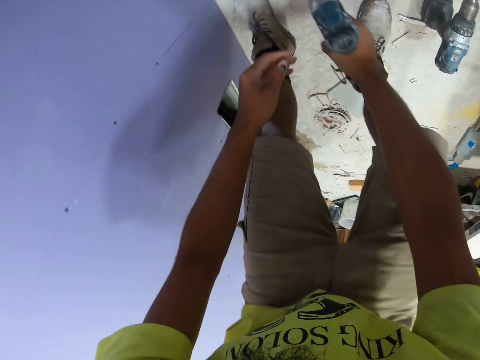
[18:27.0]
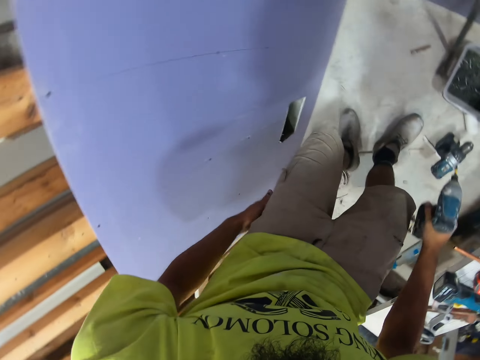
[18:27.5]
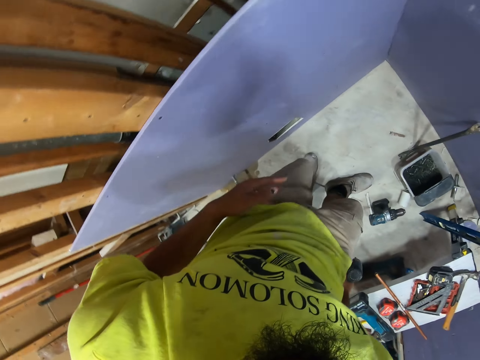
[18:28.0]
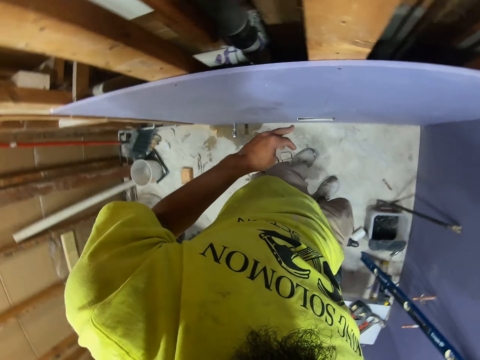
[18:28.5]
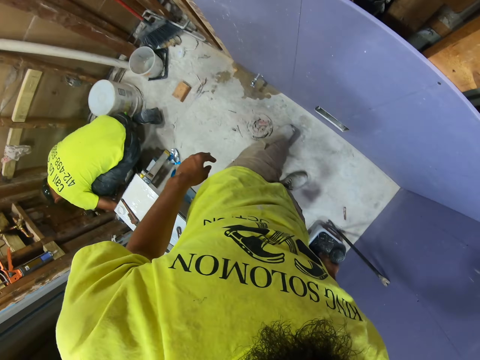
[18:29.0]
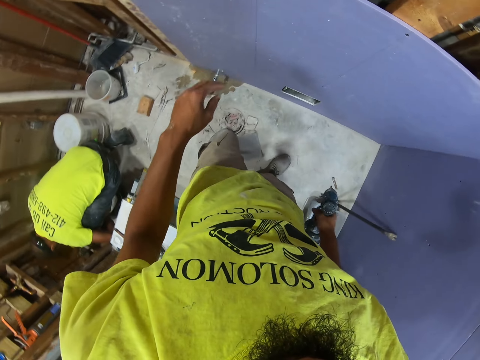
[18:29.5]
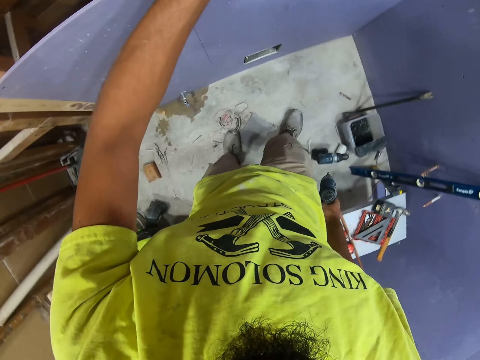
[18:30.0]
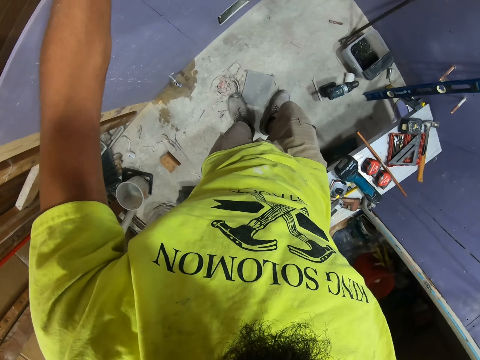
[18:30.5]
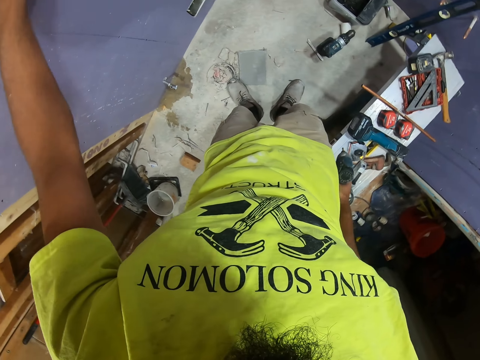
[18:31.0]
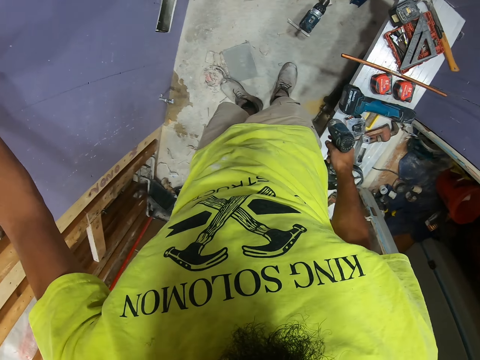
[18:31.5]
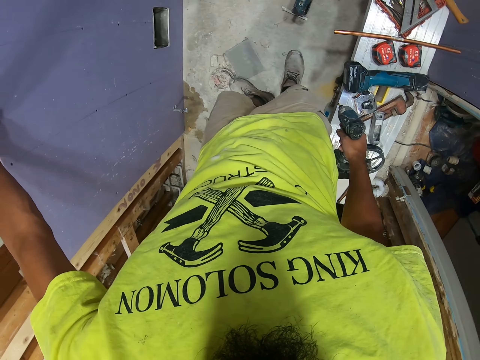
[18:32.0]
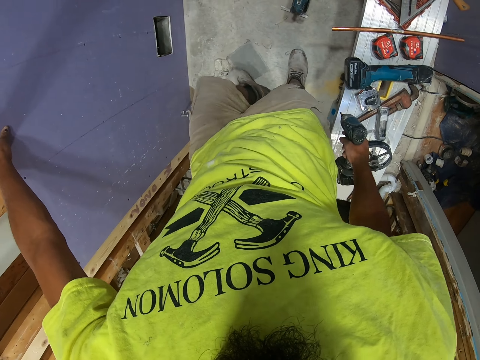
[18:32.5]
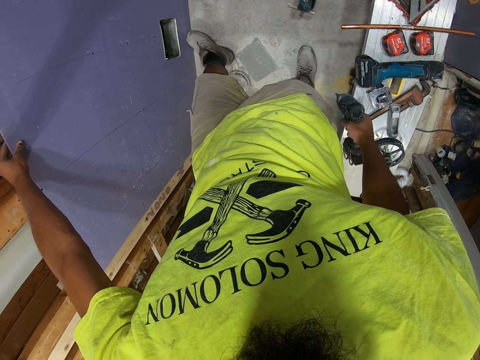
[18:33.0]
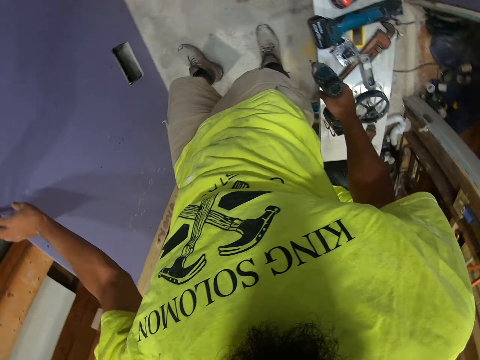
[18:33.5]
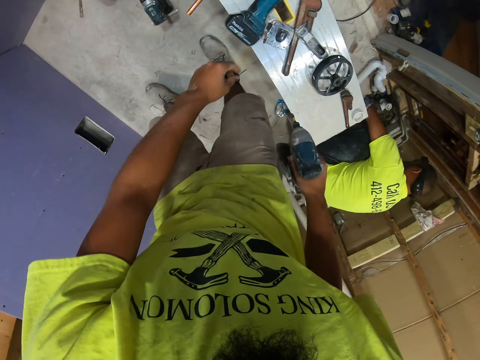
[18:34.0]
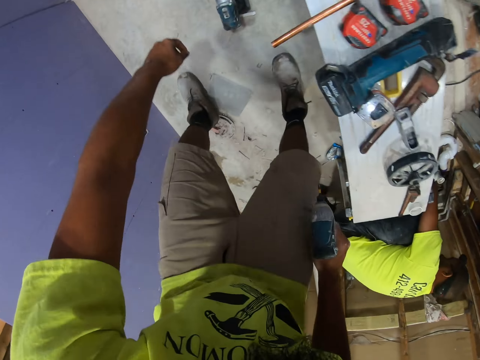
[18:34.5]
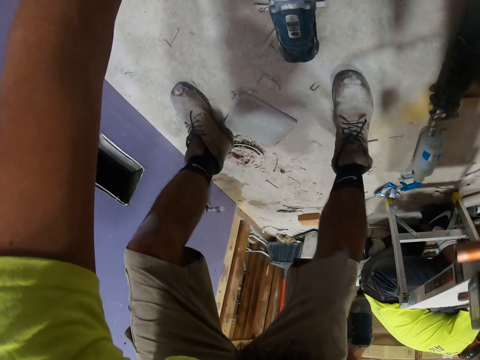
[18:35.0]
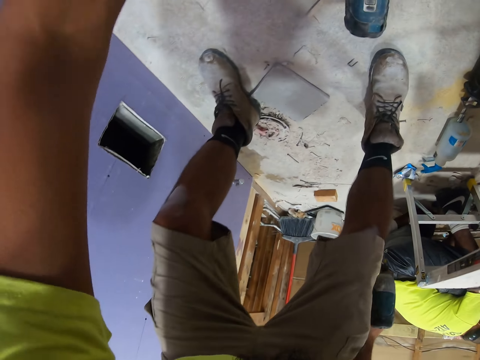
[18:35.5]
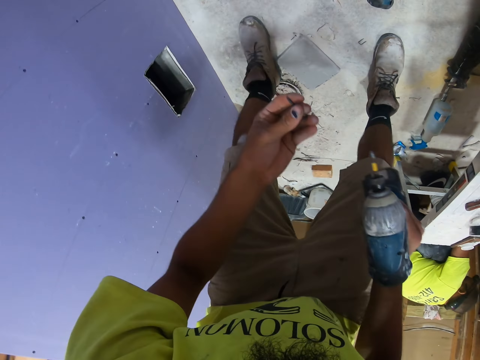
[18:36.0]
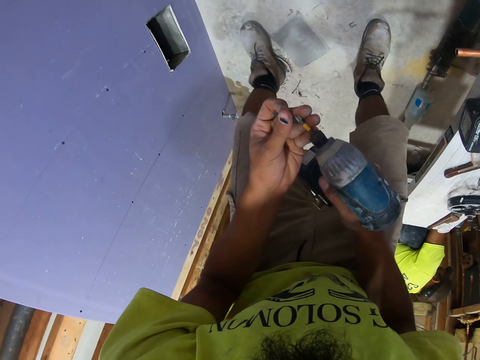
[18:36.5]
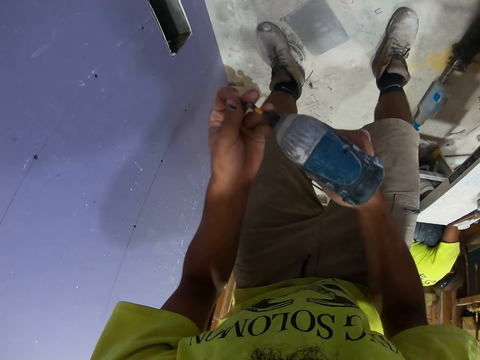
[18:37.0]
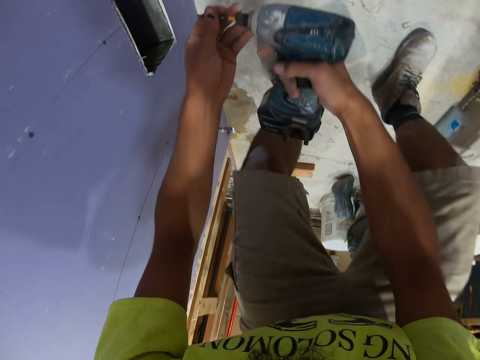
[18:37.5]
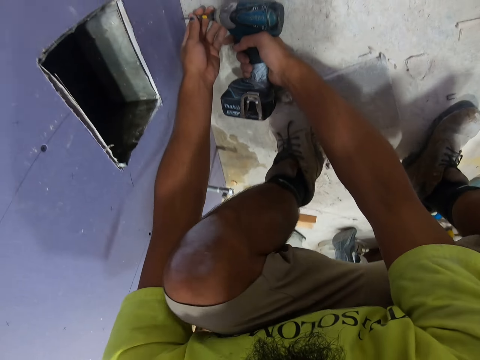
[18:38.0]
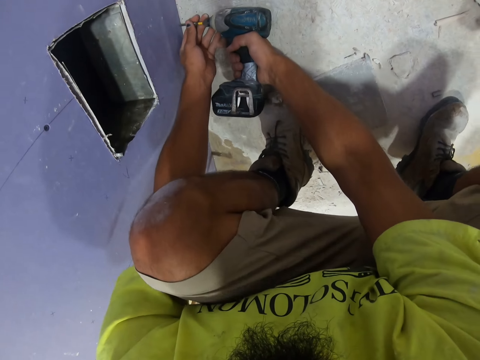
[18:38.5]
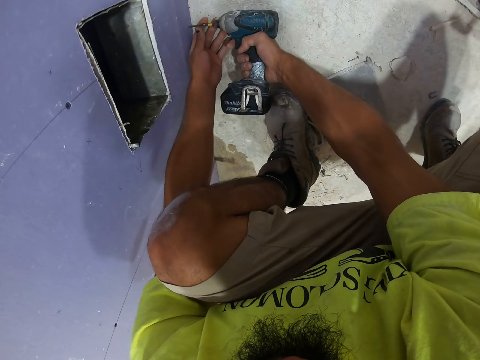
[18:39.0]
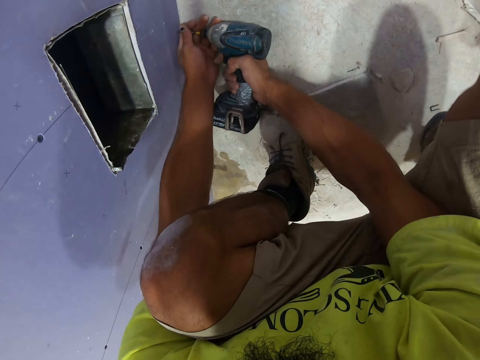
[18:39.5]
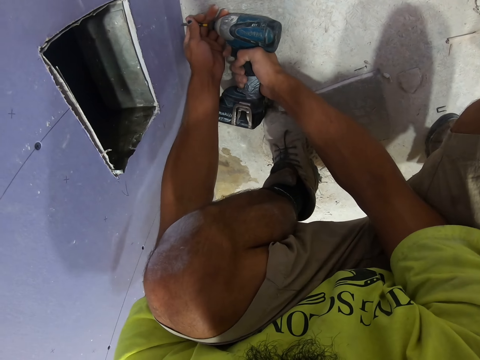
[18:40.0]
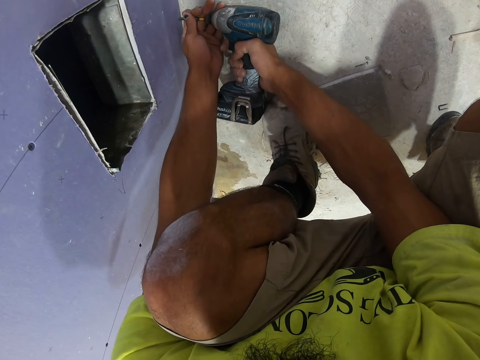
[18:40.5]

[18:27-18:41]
The camera wearer swings the right hand and swings the left hand. They look around the room. They stare at the floor. A person squats in the room. The camera wearer holds the drywall. They swing the left hand, lean the left hand on the board and stare at the floor. They kick the drywall. They swing the left hand. They pick up the screw or nail from the floor with the left hand. They place the screw on the drill screw gun. They swing the right hand. They drill the screw in the drywall.

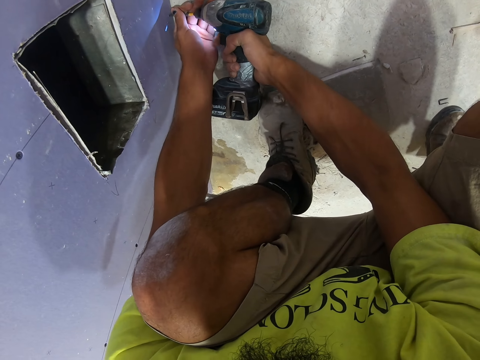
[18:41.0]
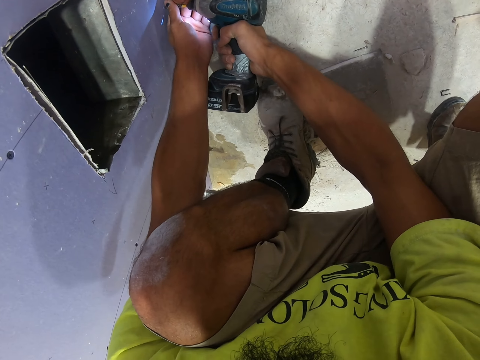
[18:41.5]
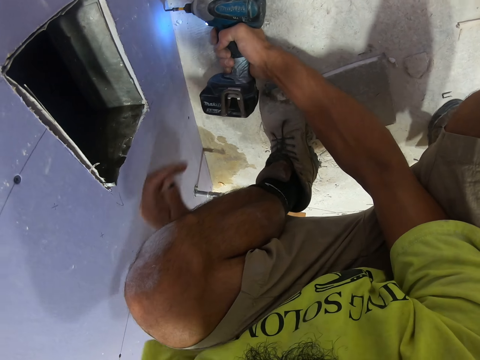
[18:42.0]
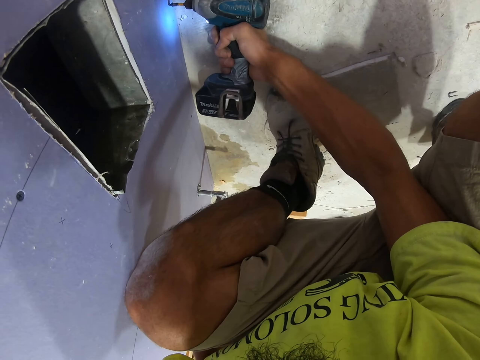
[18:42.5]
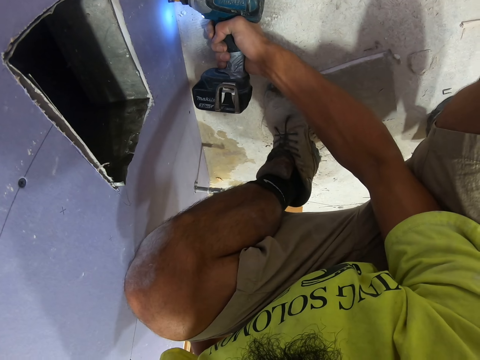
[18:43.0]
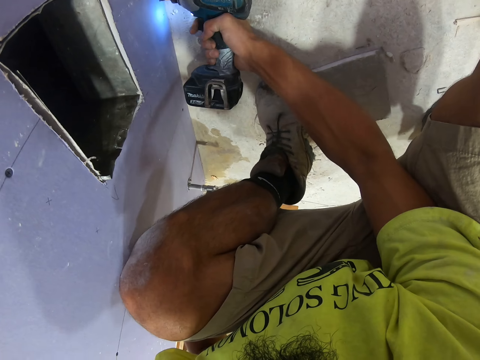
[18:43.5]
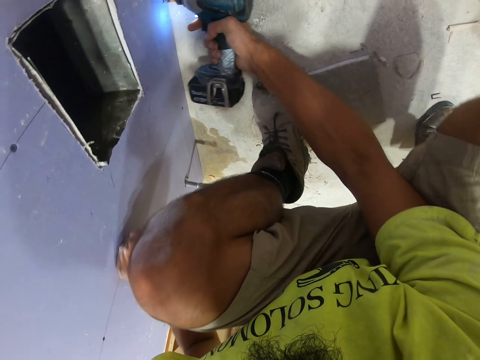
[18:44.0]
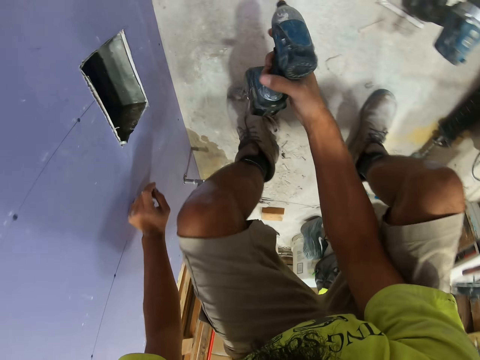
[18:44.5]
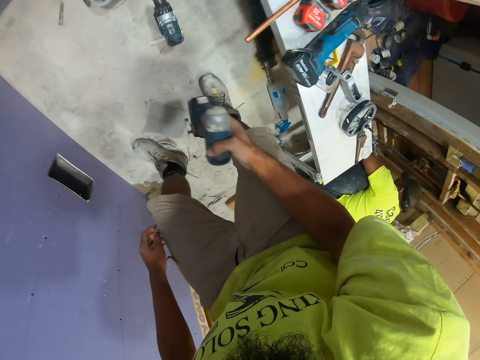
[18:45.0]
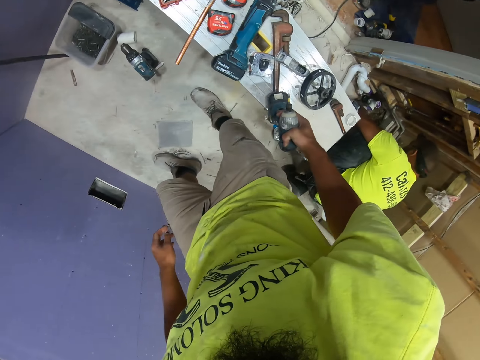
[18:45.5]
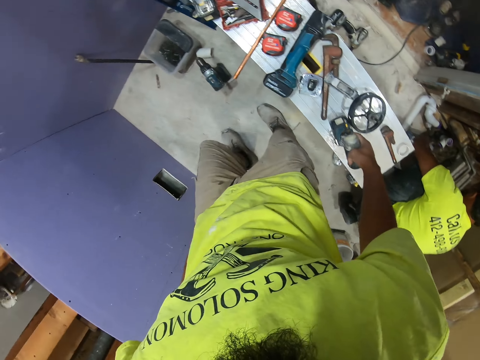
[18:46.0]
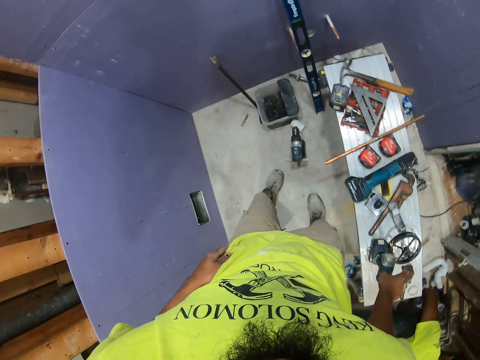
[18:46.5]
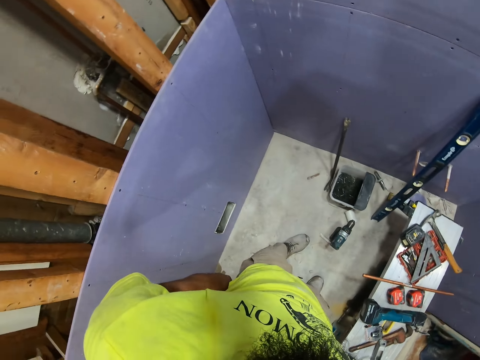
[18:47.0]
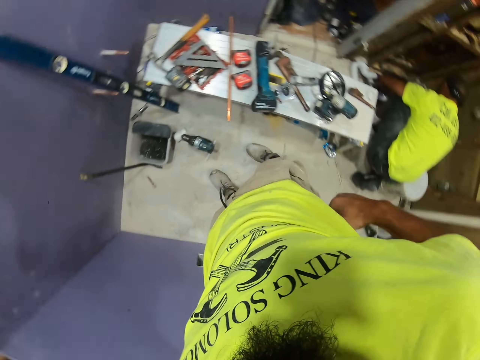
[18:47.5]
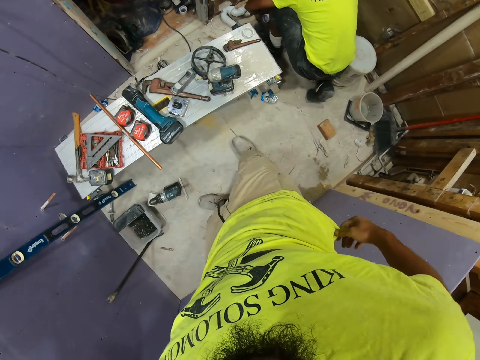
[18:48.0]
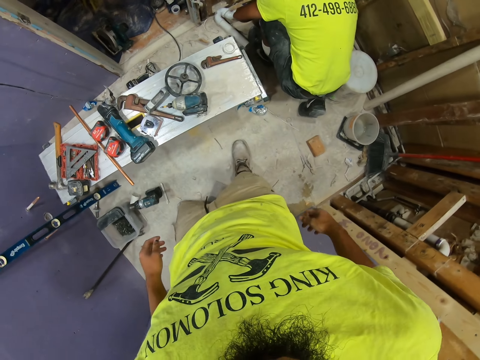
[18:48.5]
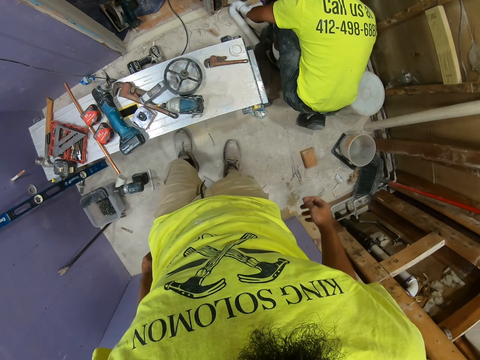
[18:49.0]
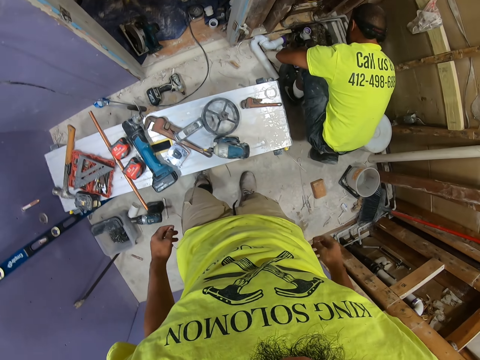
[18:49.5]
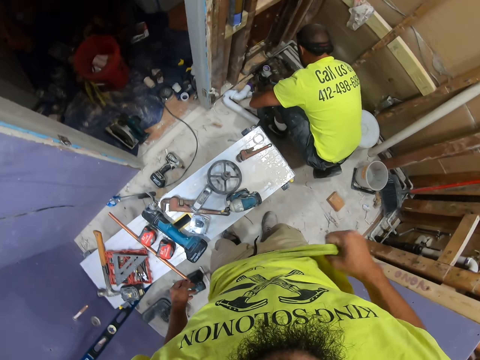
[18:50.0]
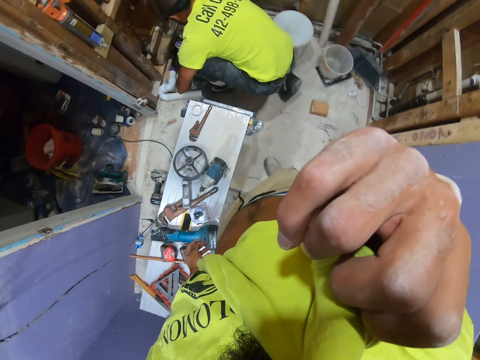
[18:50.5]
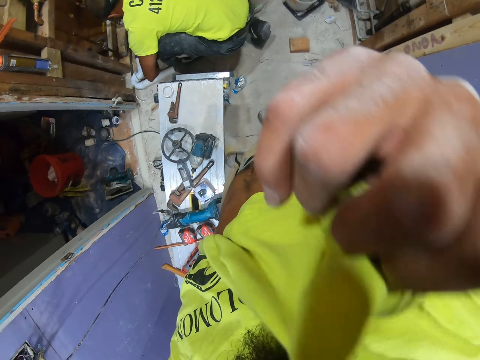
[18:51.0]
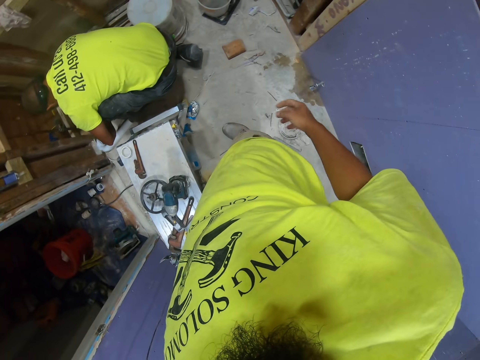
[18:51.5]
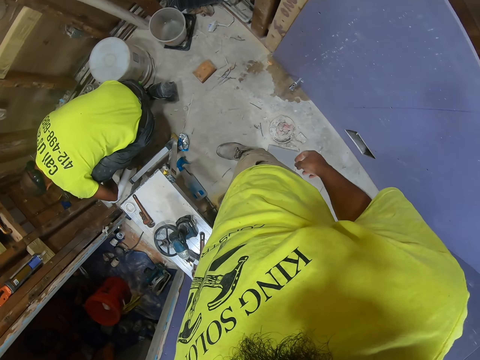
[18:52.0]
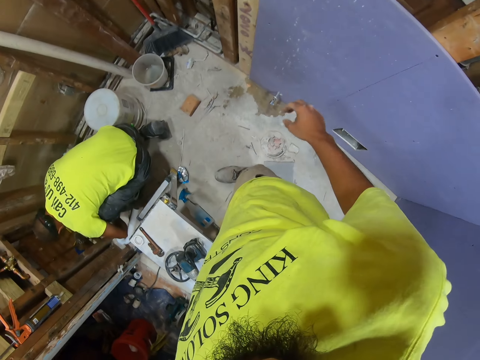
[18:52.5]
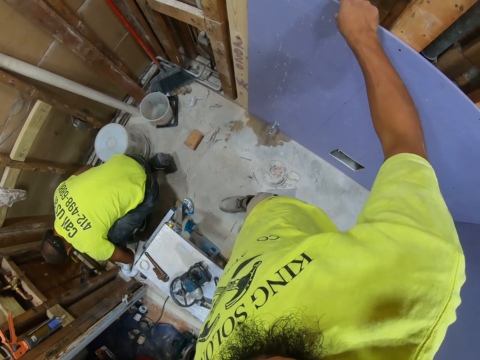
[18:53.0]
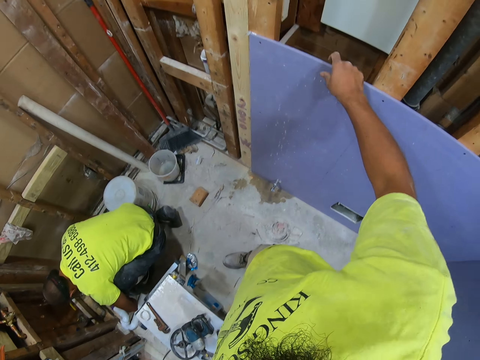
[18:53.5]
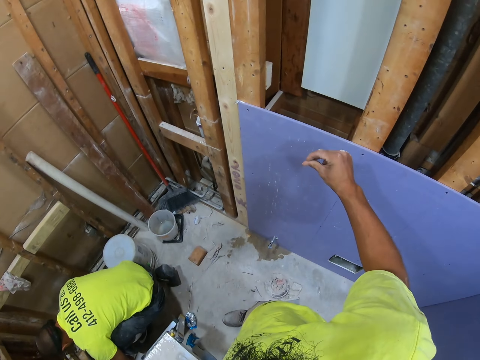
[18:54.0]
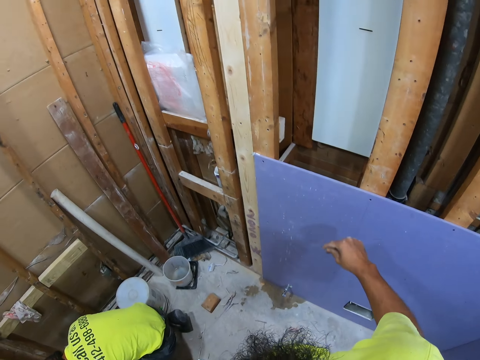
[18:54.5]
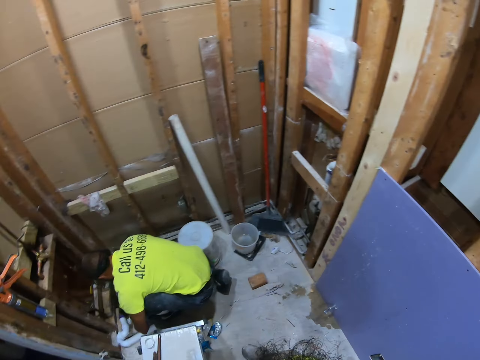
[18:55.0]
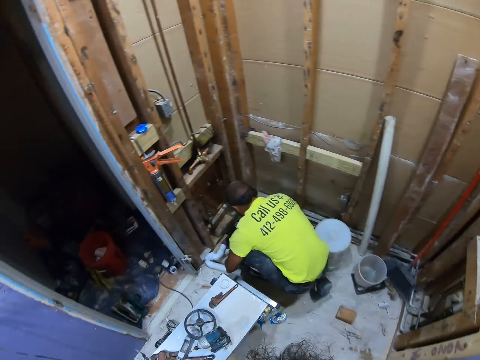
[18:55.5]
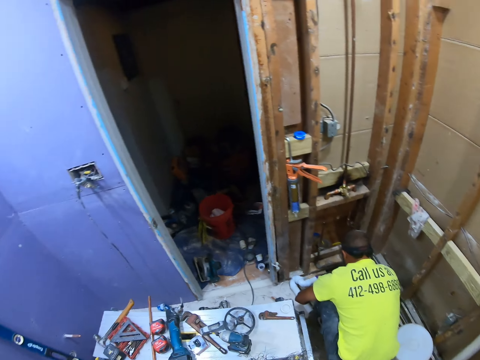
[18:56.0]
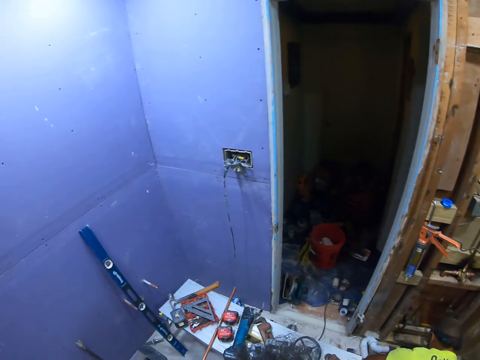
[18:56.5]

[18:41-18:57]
The camera wearer swings the left hand. They touch something. They drill the nail in the wood. They swing the right hand. They place the drill screw gun on the table. They look around the room. They stare at the floor. They touch their cloth. A man touches something. The camera wearer pulls the shirt with the right hand. They wipe the face with the cloth. They touch something with the right hand. They swing the right hand. They hold the drywall. They lean the right hand on the wood. They swing the right hand. They stare at the room.
